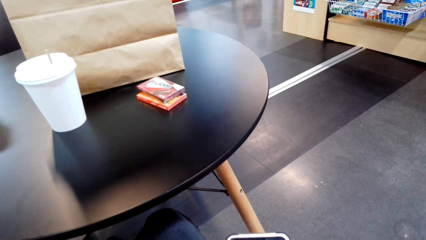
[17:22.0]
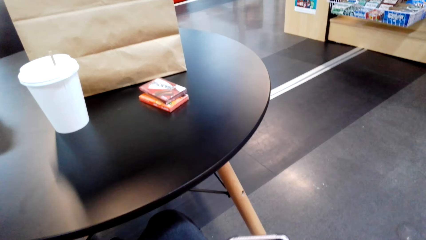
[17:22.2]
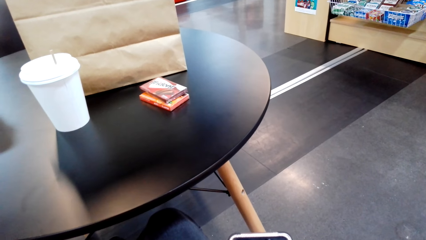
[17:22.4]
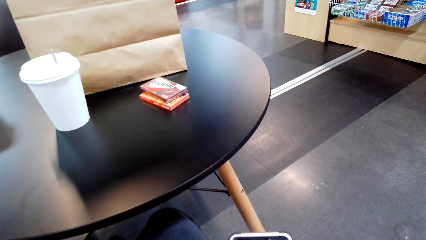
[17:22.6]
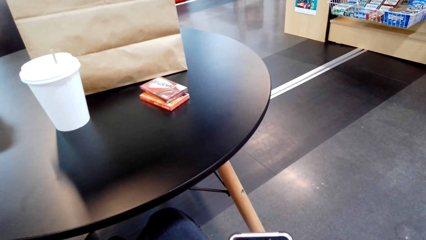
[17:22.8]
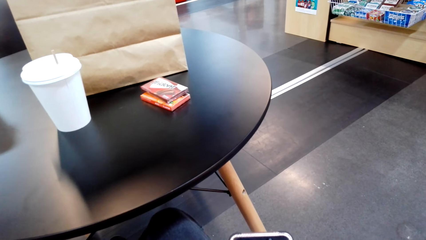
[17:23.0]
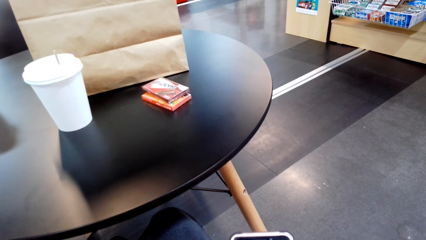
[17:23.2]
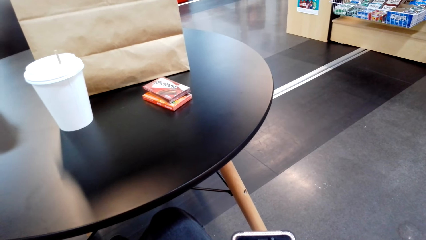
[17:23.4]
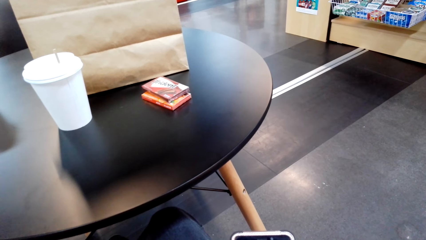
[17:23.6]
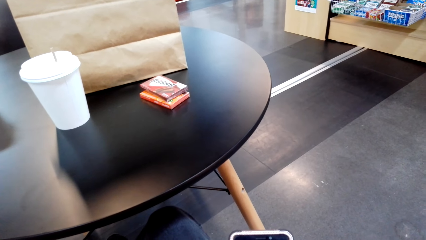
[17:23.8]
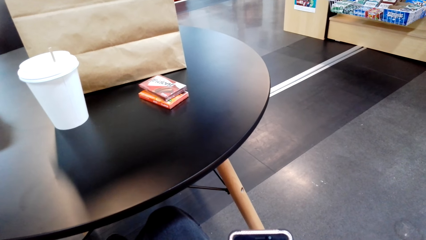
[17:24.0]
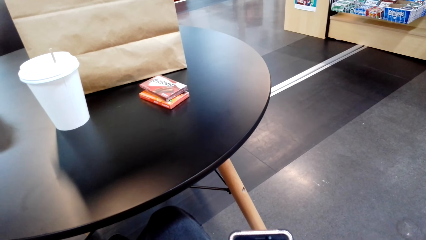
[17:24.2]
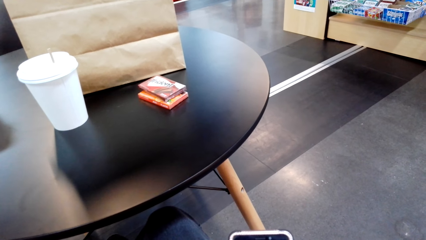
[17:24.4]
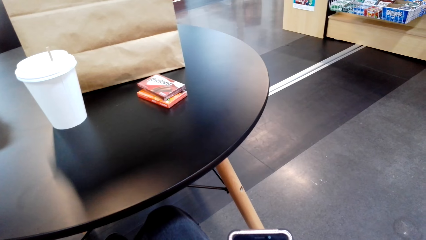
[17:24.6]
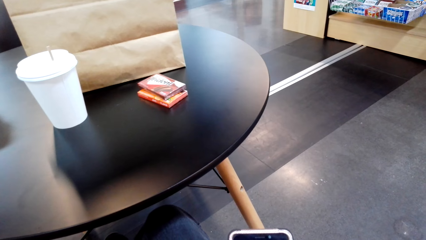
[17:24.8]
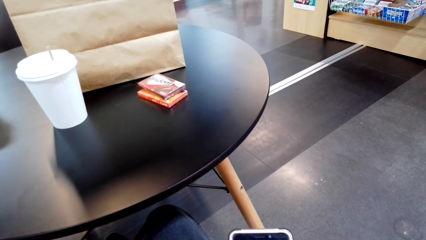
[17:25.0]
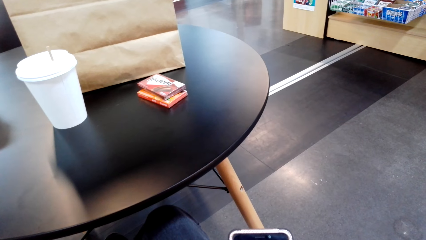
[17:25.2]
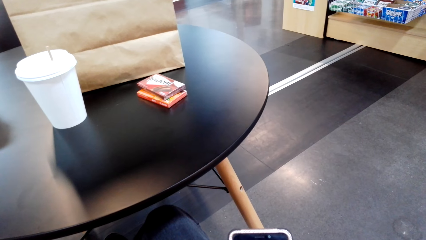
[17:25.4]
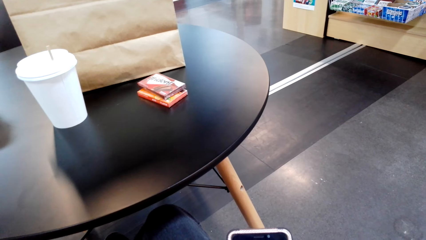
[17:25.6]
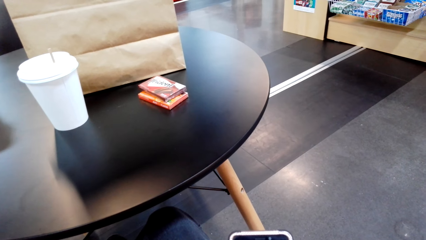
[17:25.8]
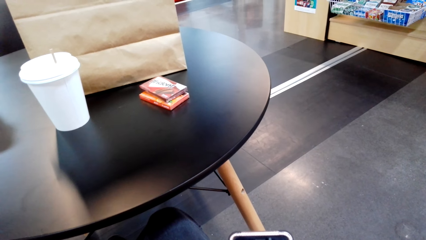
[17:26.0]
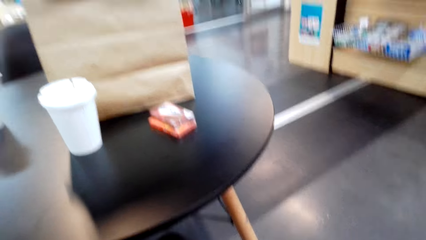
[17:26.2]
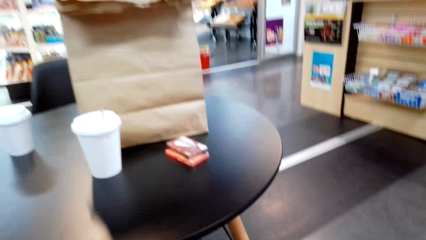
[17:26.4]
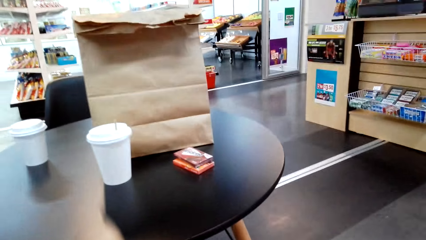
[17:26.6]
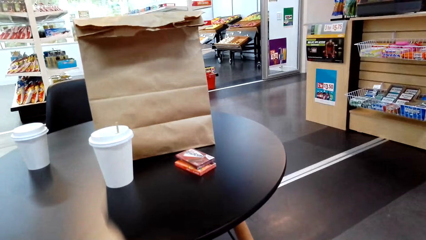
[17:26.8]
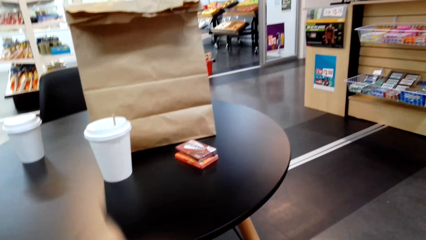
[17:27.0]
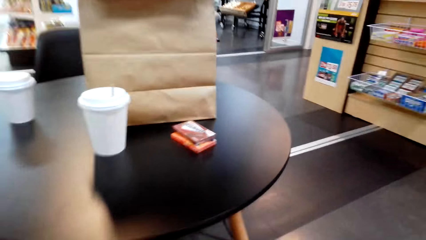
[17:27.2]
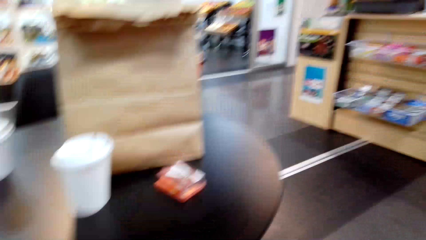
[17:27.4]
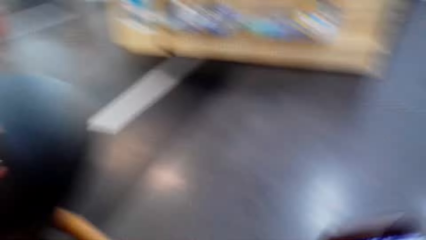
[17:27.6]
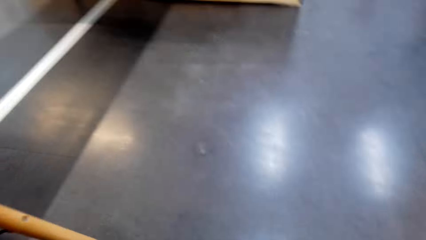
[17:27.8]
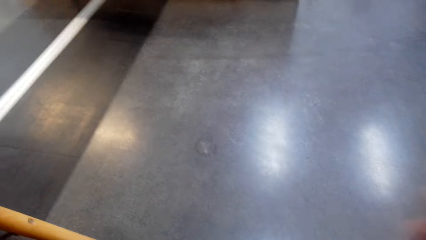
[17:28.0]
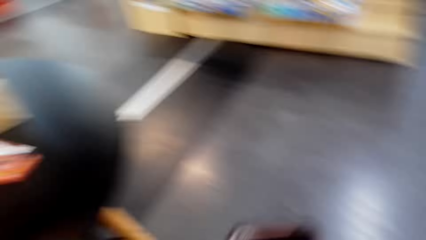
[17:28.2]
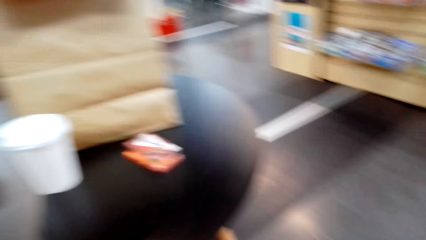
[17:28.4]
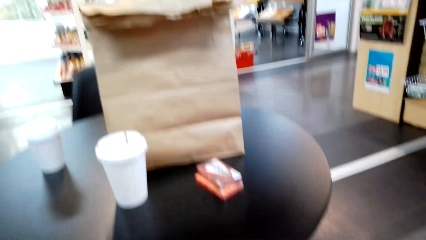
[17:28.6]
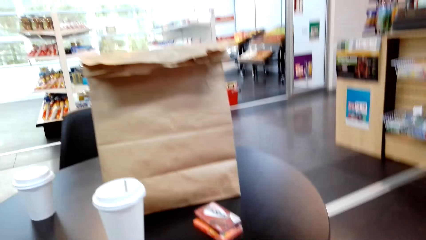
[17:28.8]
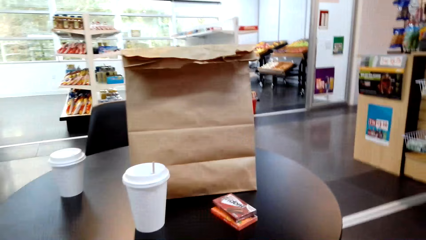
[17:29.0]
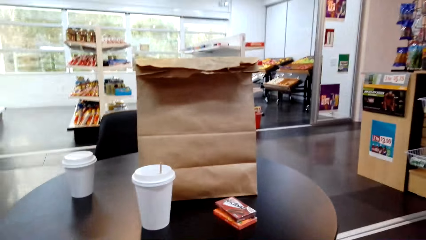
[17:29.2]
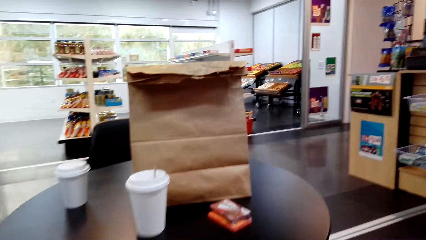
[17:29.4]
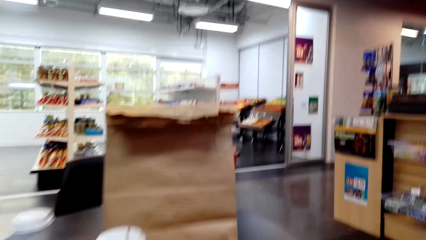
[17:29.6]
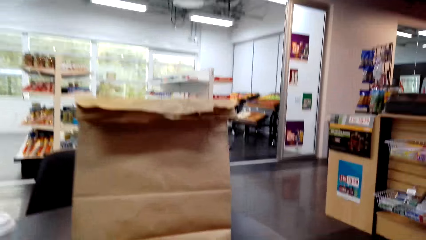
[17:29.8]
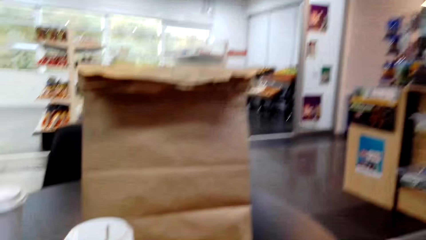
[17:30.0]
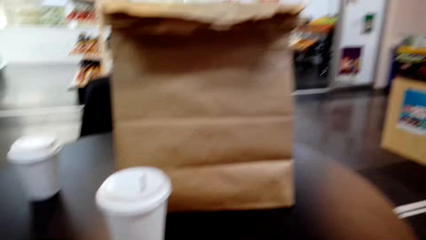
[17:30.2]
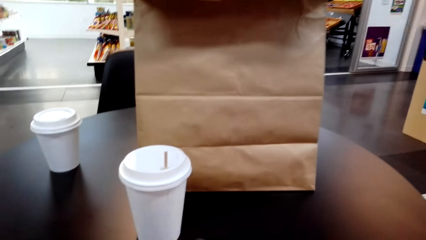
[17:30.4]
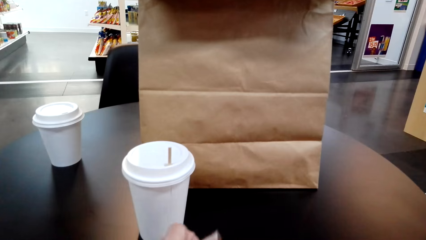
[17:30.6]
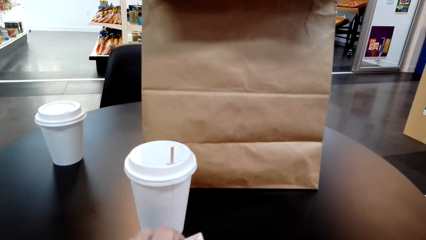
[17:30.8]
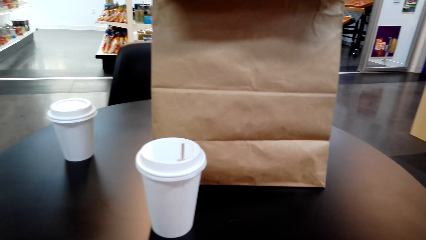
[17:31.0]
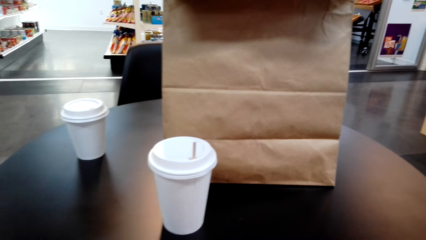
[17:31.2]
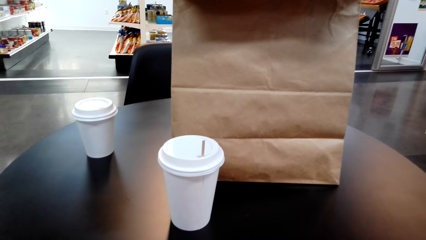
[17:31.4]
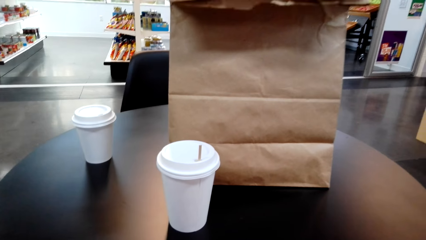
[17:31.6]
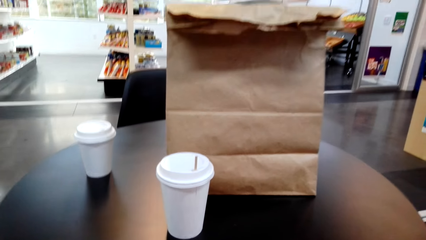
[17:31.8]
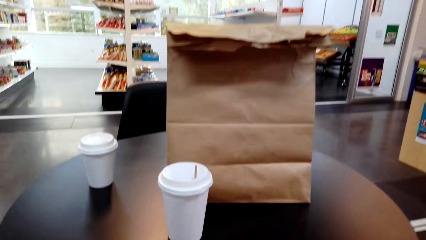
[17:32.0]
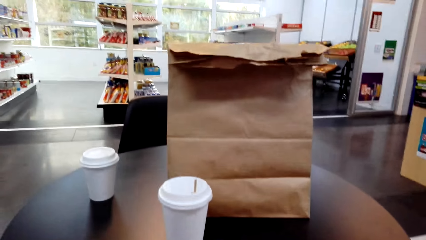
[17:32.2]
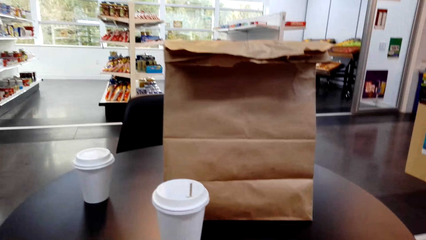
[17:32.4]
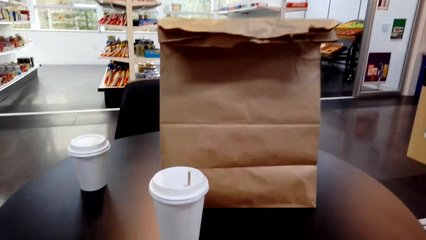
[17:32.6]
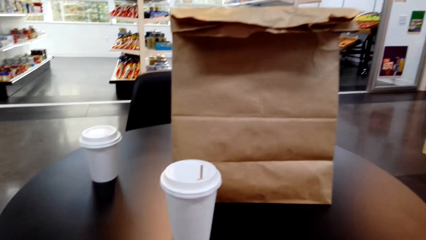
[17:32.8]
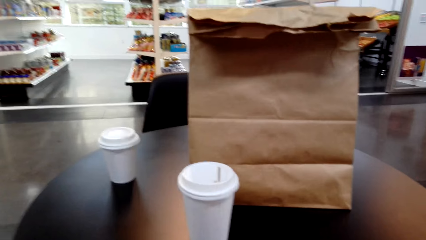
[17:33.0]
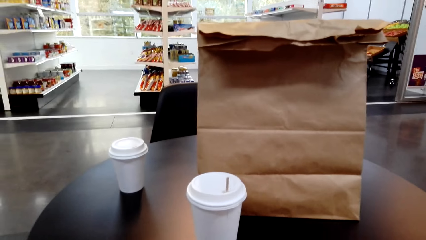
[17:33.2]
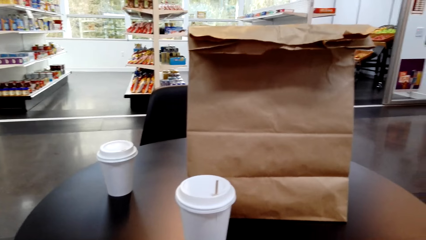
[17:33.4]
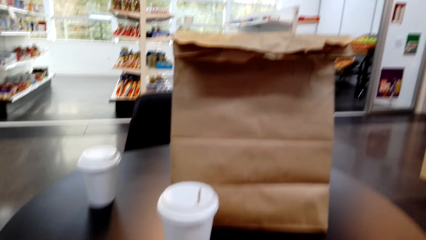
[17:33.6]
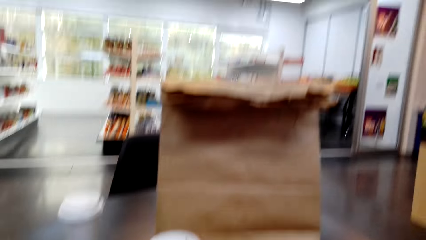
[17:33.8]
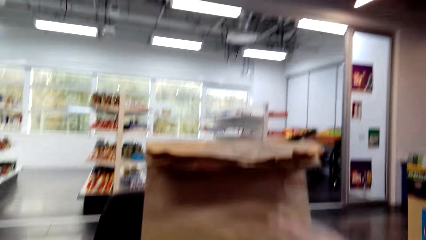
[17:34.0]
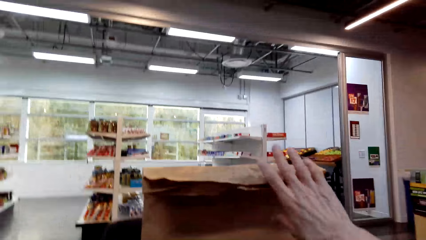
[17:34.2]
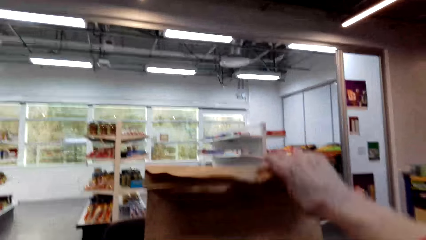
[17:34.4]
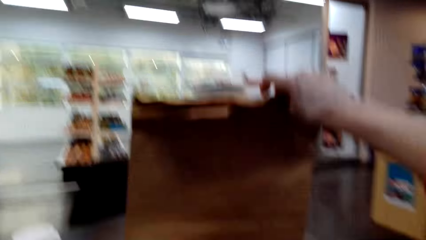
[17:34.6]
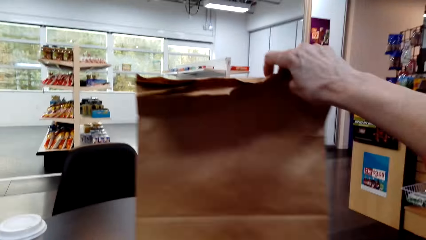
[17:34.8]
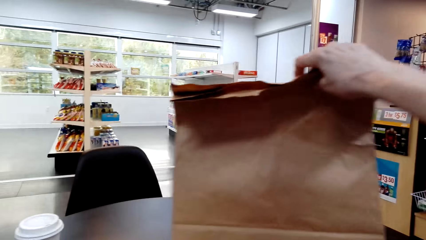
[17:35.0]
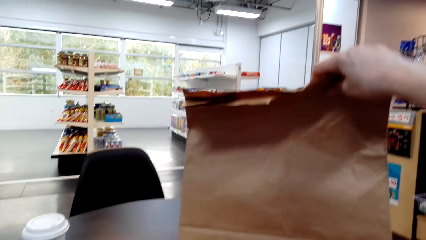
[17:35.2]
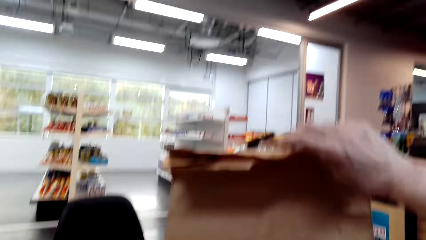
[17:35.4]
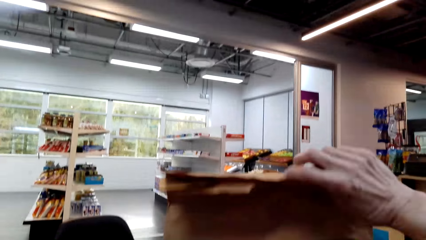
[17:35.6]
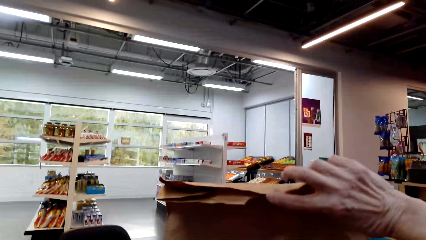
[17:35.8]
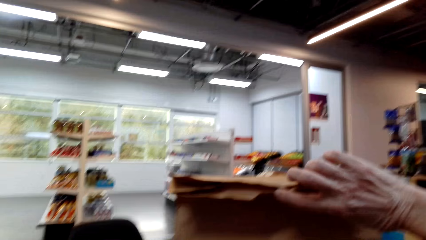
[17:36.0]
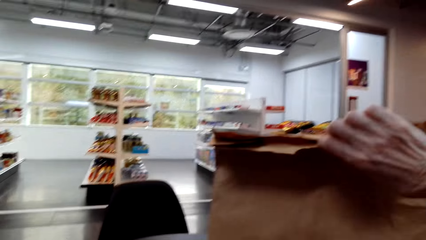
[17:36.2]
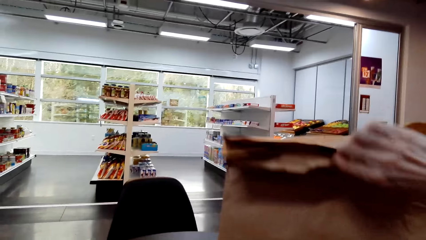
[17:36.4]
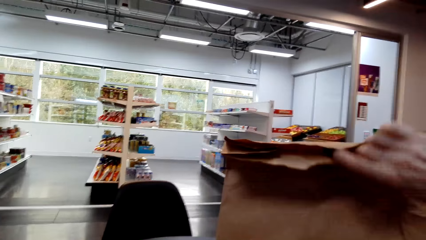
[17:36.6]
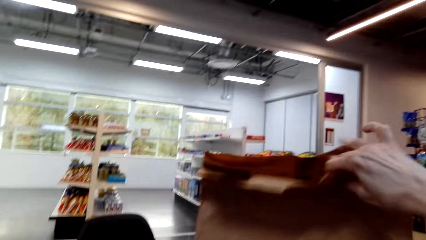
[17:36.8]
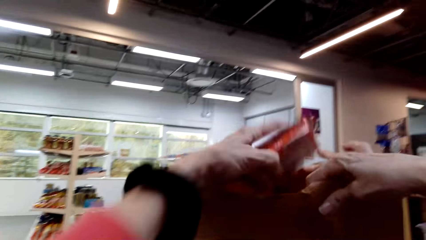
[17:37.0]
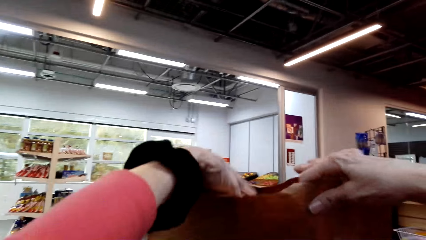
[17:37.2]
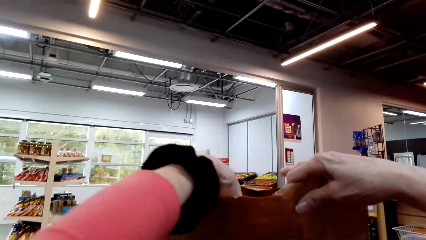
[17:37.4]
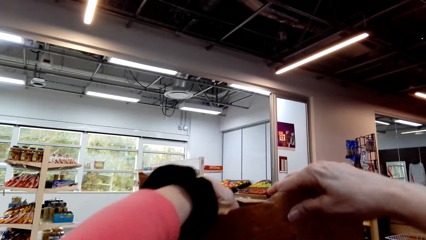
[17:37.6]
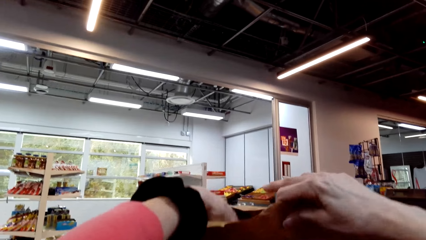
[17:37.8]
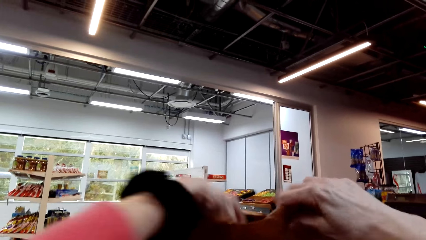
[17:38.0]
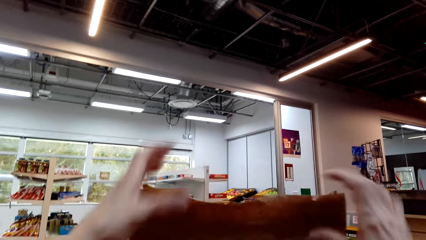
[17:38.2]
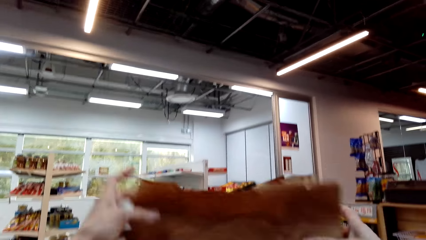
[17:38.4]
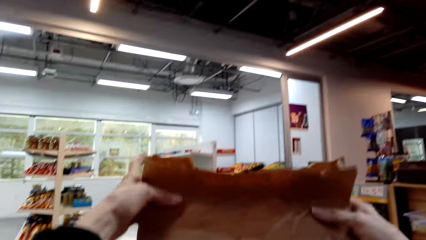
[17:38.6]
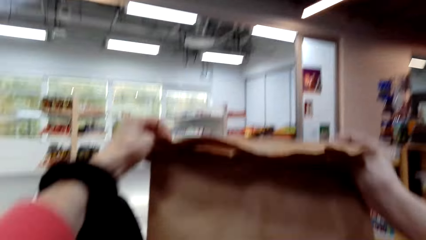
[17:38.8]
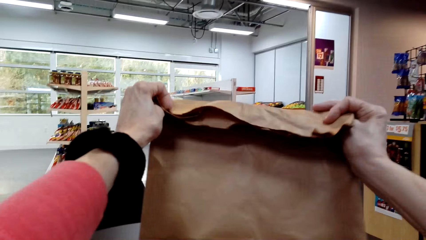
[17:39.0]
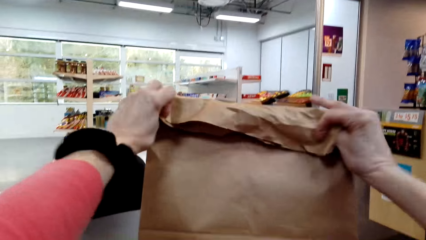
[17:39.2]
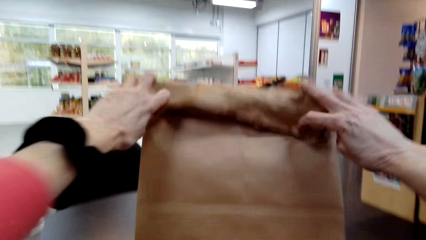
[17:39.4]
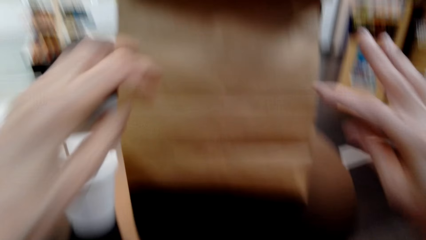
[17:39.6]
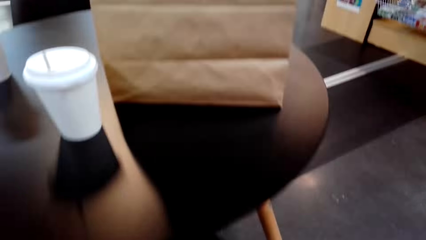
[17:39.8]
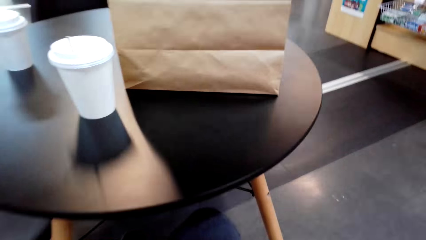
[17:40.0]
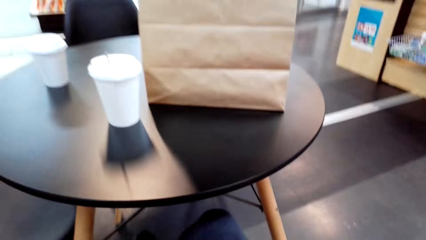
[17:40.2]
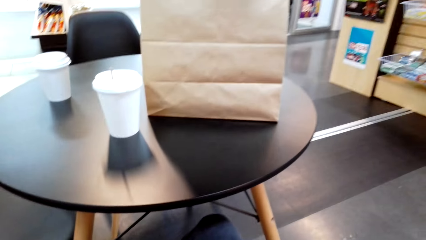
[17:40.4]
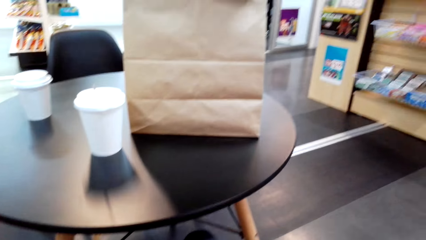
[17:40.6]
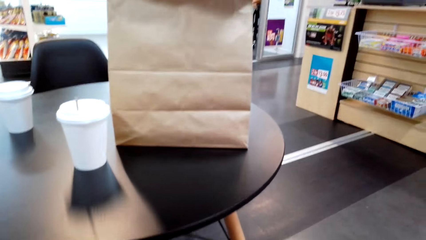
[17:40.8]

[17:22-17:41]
The camera wearer looks around the supermarket, picks the chewing gum and opens the shopping bag. A person picks the paper bag and opens the paper bag. The camera wearer puts the chewing gum in the shopping bag. The person puts something inside the paper bag. The camera wearer folds the shopping bag. The person folds the bag.
